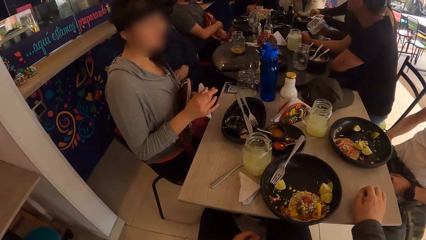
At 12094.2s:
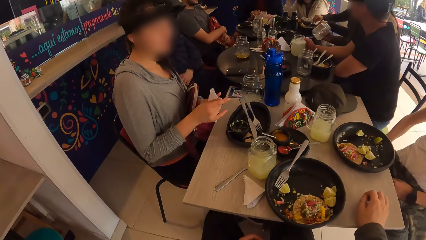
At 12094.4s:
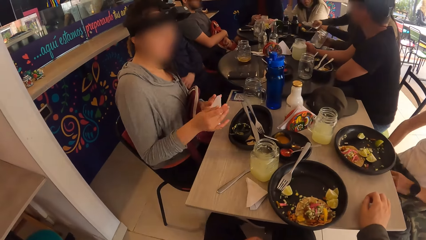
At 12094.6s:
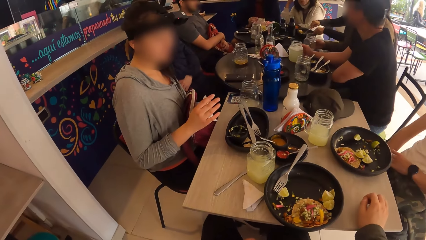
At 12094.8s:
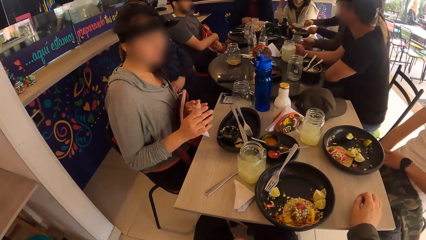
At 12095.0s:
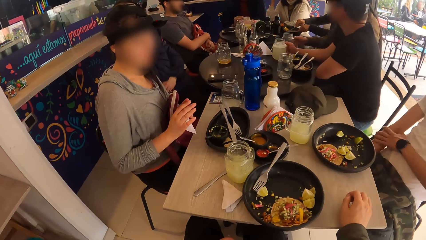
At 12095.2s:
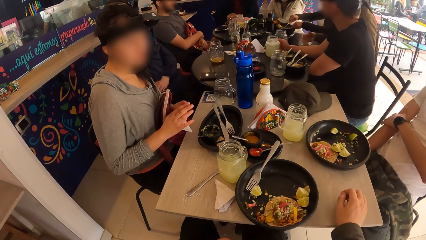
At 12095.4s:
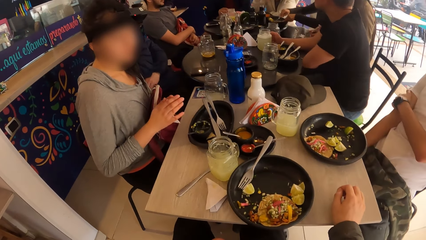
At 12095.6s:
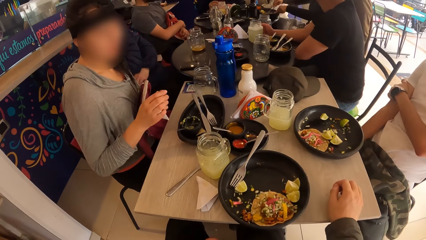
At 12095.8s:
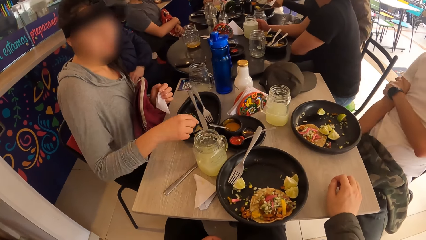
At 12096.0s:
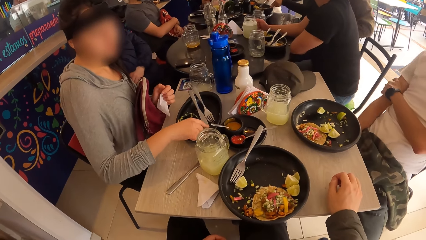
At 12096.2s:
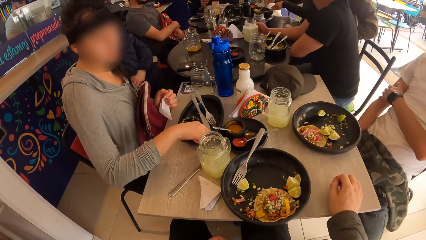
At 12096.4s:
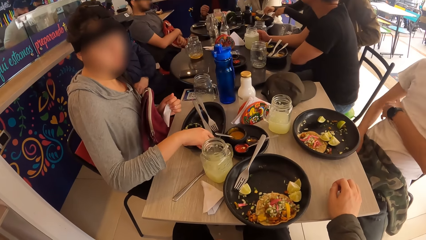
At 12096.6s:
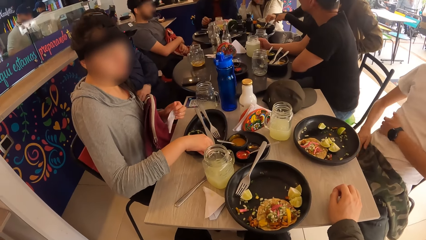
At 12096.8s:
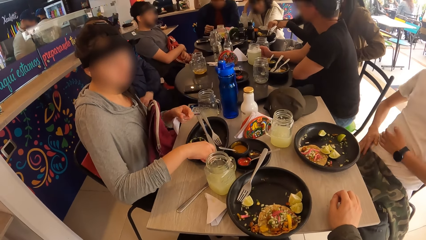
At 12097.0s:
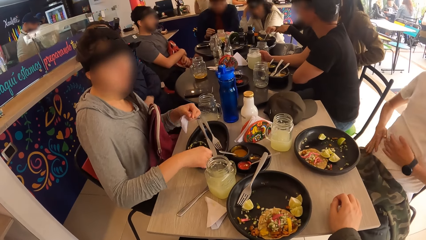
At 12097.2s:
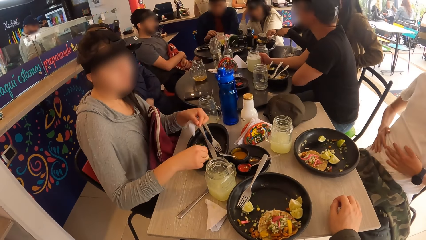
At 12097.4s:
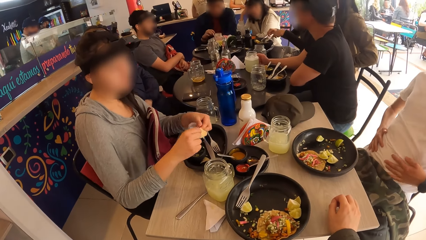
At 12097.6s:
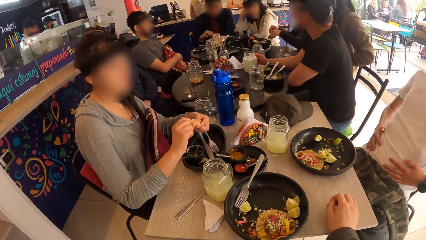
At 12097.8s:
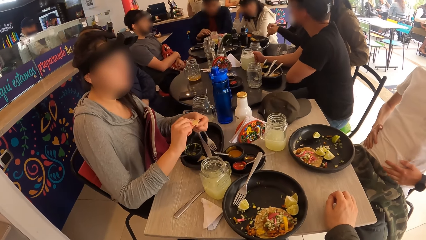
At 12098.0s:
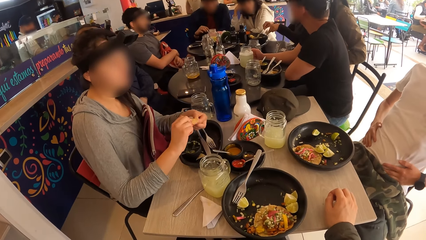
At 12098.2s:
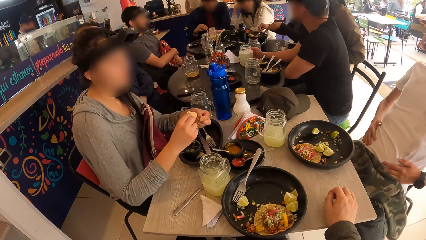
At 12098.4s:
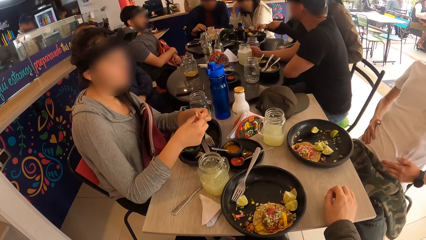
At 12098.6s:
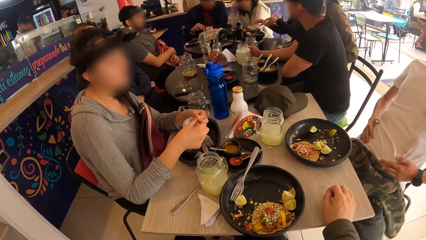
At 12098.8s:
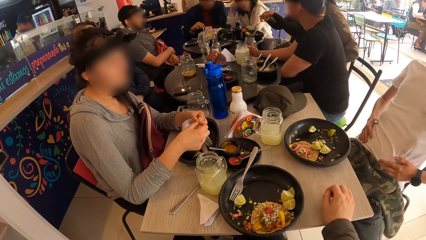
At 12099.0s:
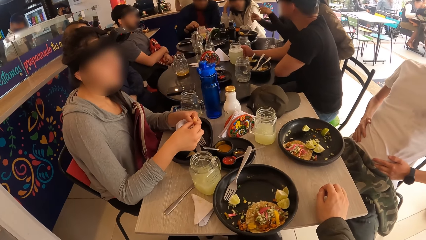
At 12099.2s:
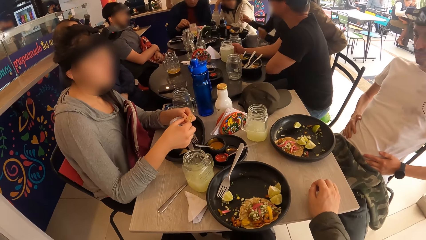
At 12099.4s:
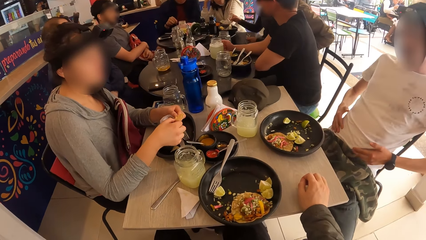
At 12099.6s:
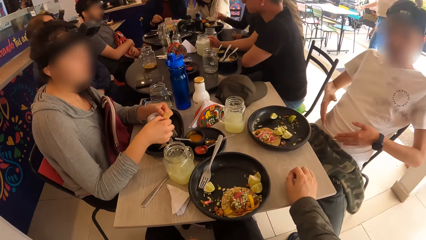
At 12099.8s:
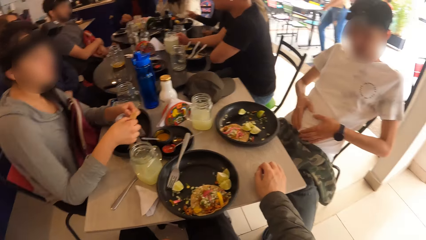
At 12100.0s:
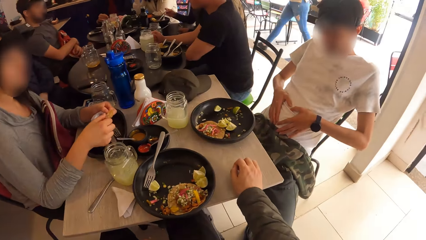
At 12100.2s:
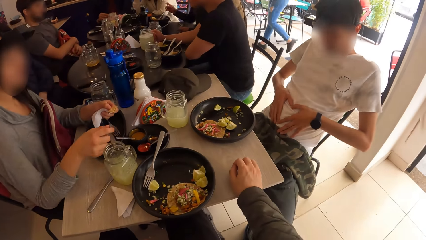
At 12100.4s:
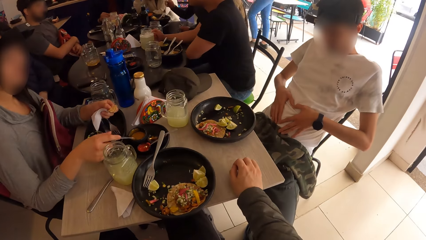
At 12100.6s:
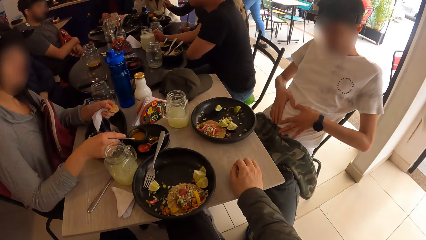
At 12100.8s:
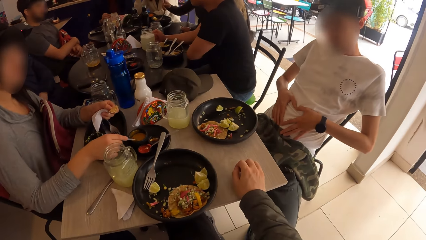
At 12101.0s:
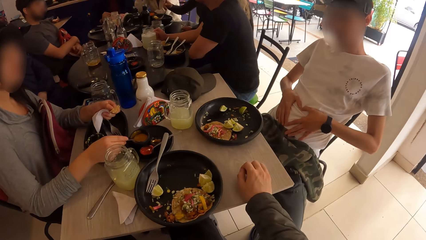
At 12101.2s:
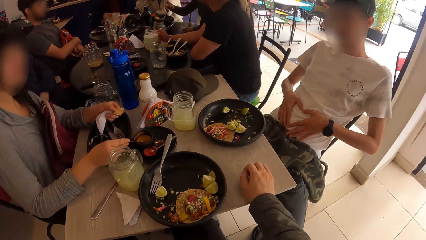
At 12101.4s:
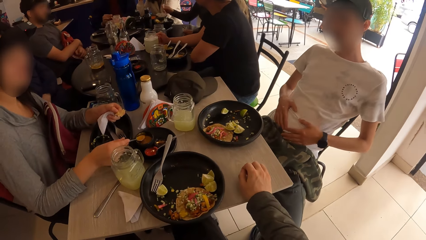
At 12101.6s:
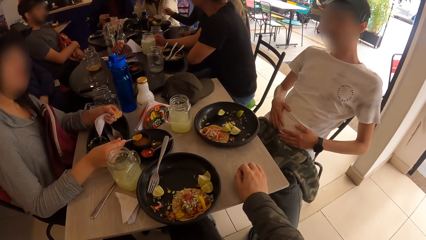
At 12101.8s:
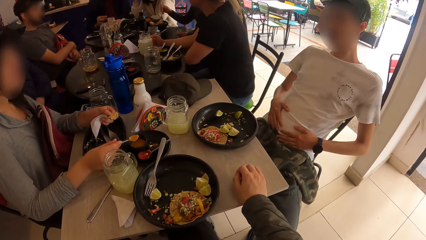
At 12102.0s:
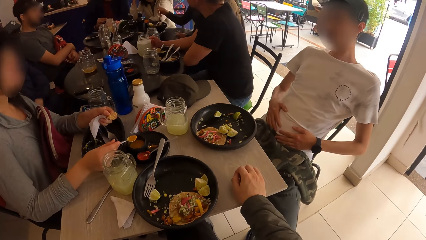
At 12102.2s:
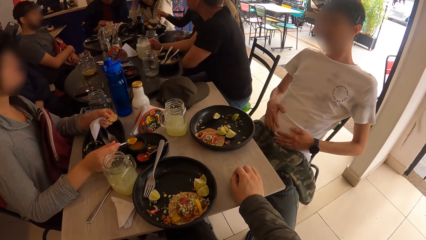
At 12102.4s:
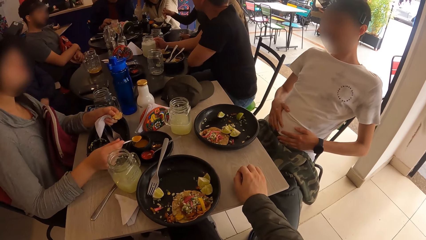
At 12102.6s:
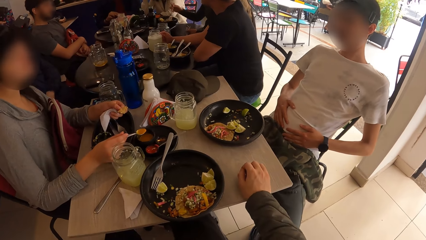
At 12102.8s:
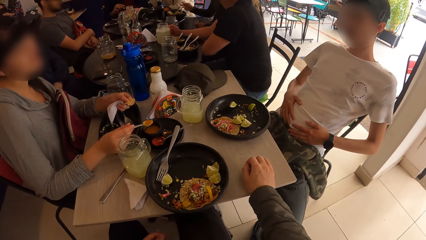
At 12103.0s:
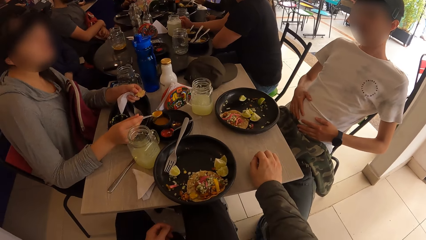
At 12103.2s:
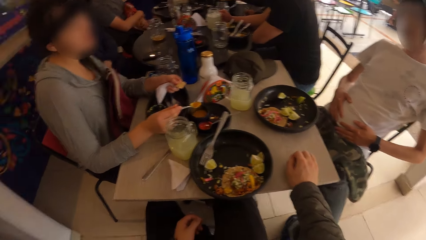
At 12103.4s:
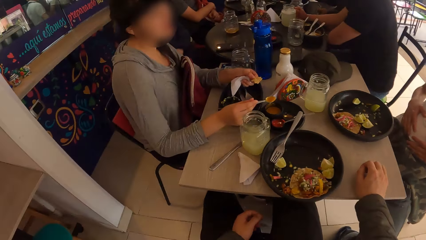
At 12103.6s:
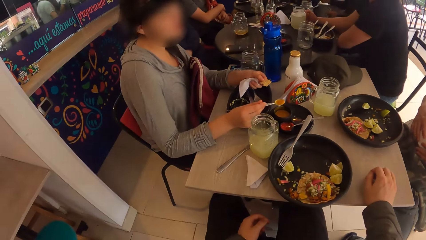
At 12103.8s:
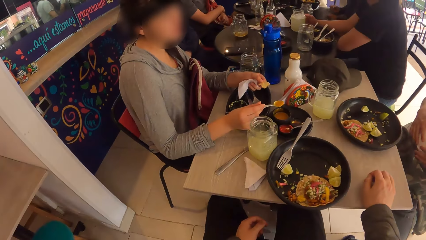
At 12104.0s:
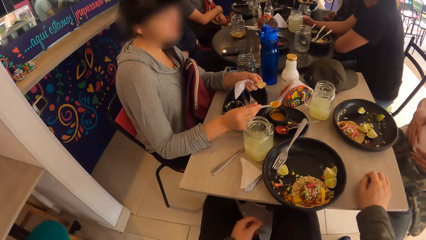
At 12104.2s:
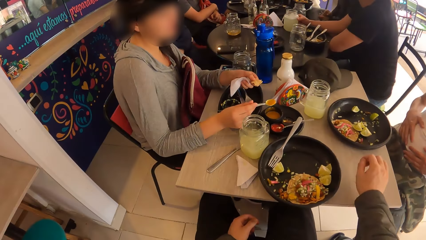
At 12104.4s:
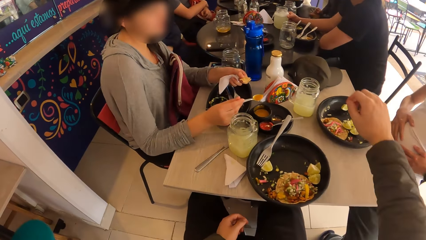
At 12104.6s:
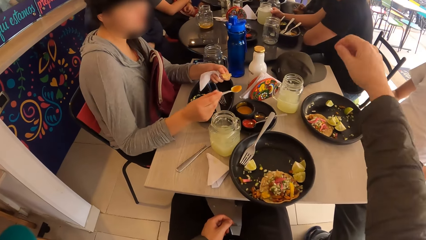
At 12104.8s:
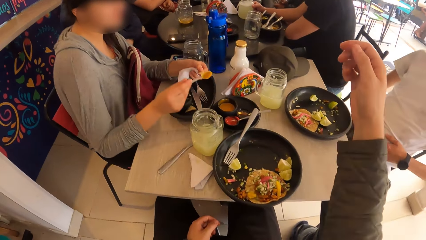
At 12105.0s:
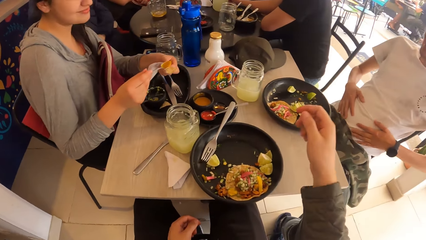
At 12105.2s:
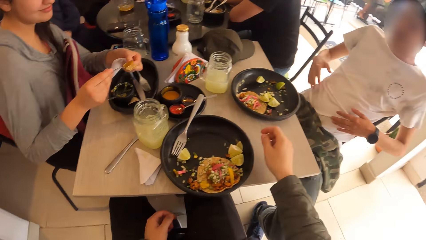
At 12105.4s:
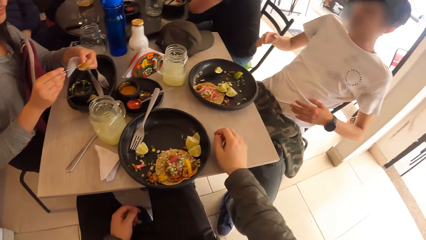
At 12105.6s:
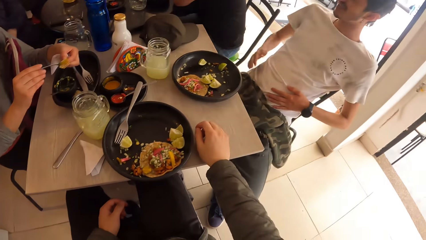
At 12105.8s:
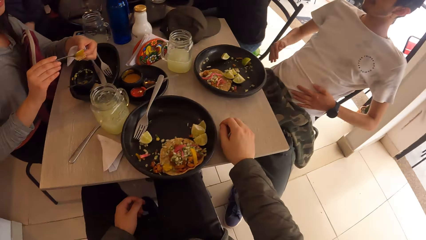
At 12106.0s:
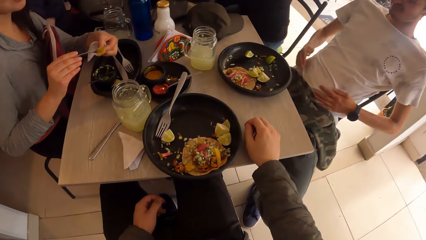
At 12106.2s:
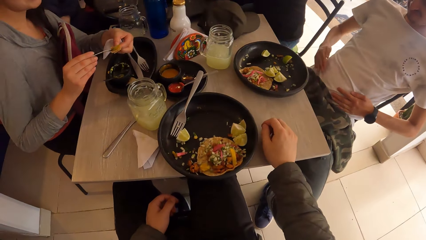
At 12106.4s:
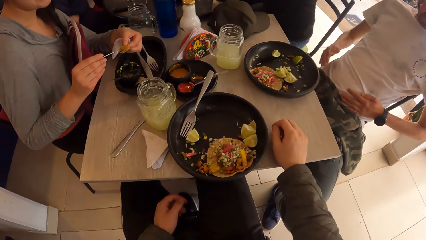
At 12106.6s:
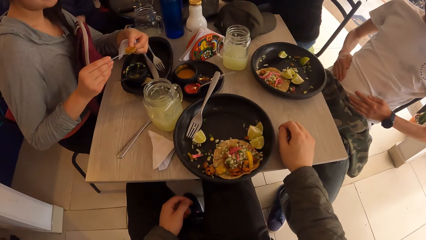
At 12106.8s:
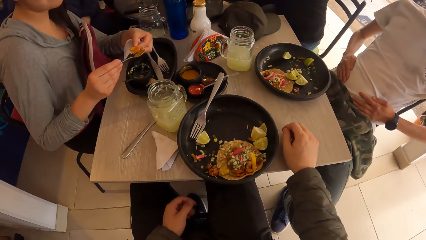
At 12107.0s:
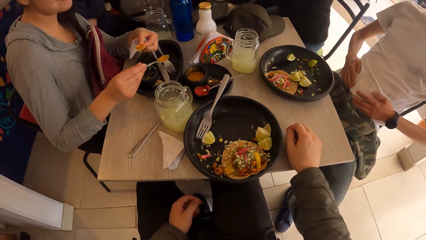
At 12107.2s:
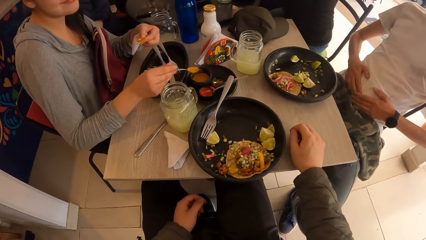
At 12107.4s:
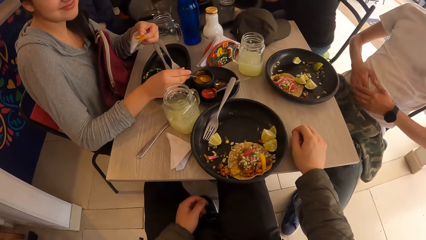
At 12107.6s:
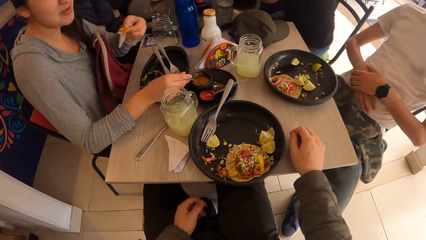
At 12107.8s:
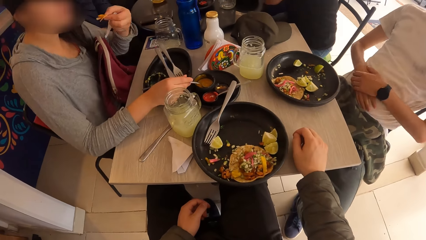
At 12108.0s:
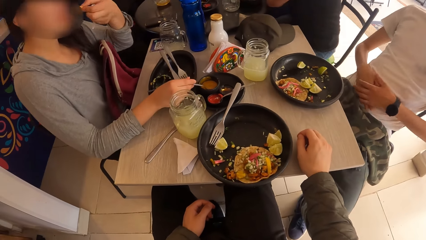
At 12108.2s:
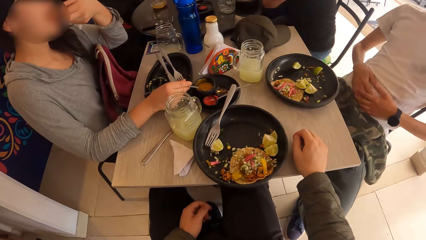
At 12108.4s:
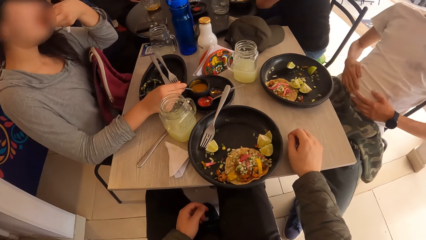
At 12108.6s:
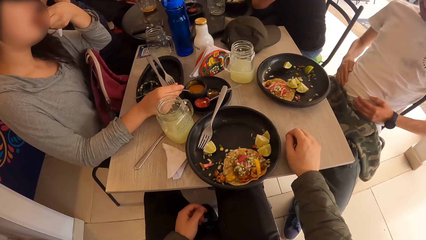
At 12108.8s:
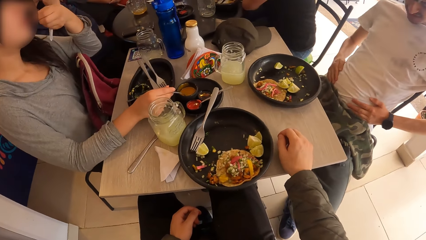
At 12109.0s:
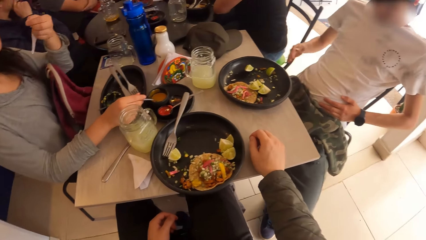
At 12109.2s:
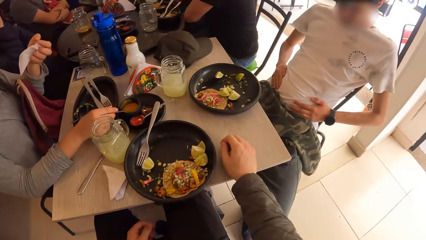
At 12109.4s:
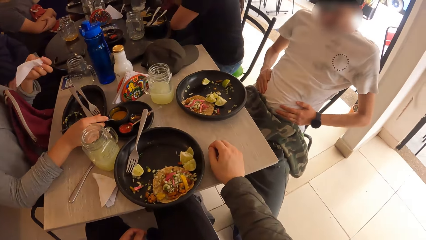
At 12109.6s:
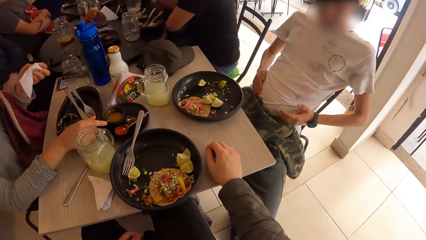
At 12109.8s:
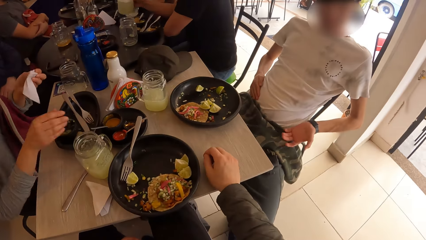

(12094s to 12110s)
A woman picks the glass of juice from the table with her right hand. The camera wearer looks at another woman. The first woman drops the glass of juice on the table with her right hand. A man holds his right arm. The other woman picks a taco wrap from the plate with her right hand. The other woman passes the taco in her right hand to her left hand and separates the pieces of taco. The man holds his stomach. The other woman puts the pieces of taco together, holds the spoon with her right hand and scoops the sauce from the plate with the spoon in her right hand. The camera wearer looks around the table. He lifts his right hand. The other woman applies the sauce to the taco wrap with the spoon in her right hand. The man hits his stomach with his right hand. The camera wearer places his right hand. The other woman drops the spoon in her right hand in the plate. The other woman eats the taco in her left hand.
